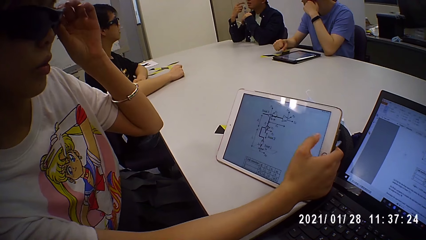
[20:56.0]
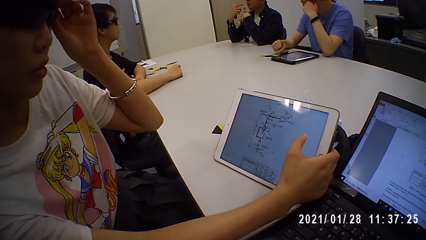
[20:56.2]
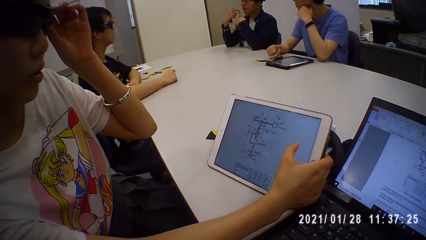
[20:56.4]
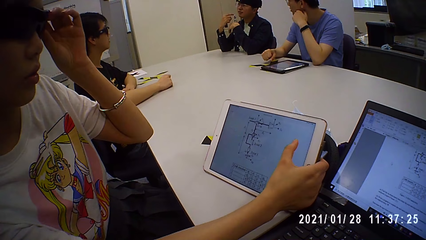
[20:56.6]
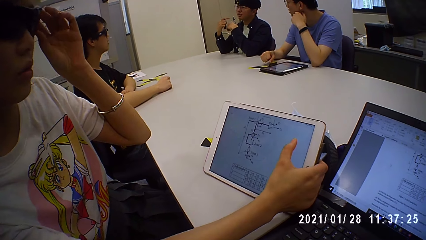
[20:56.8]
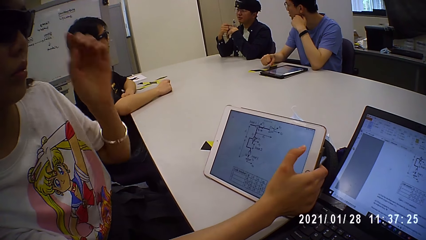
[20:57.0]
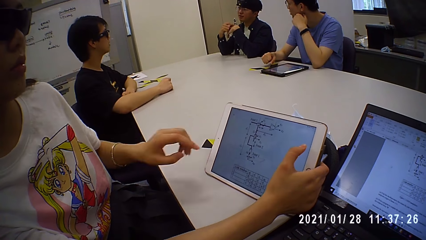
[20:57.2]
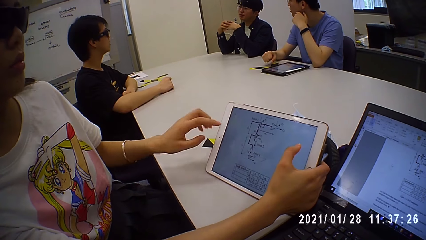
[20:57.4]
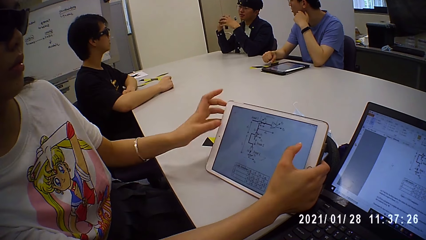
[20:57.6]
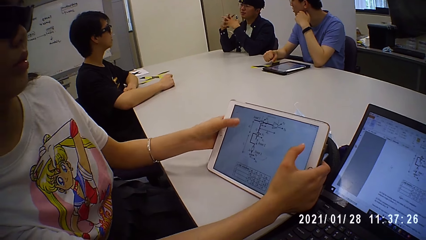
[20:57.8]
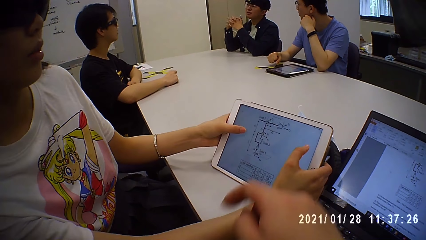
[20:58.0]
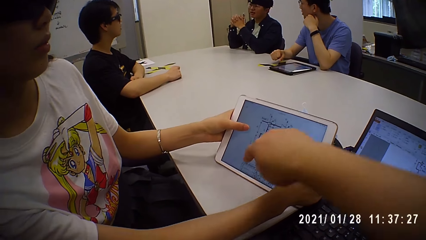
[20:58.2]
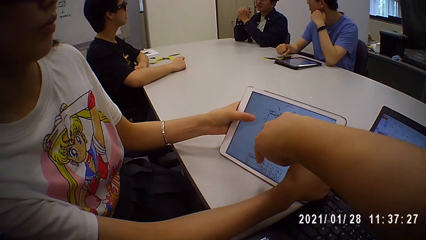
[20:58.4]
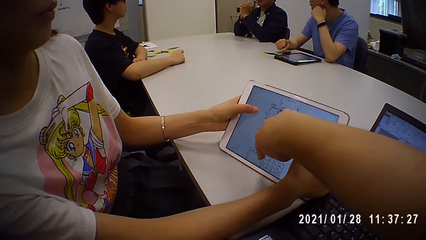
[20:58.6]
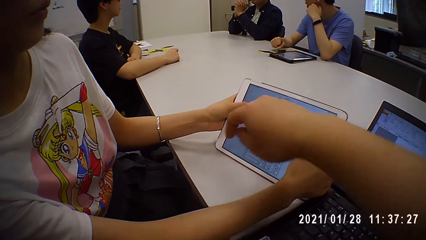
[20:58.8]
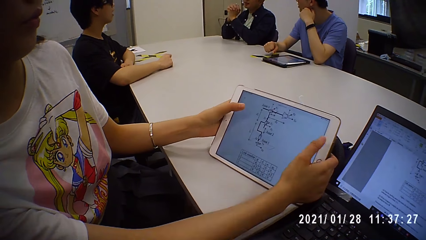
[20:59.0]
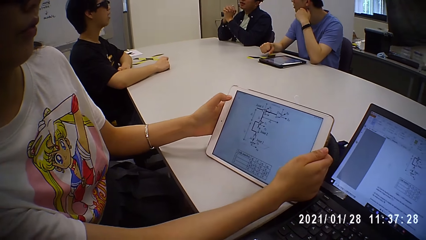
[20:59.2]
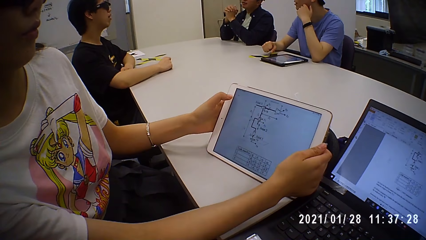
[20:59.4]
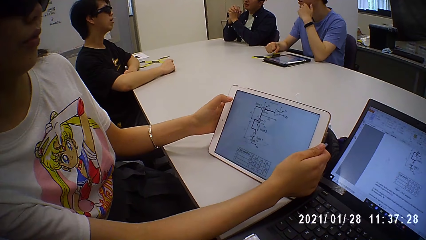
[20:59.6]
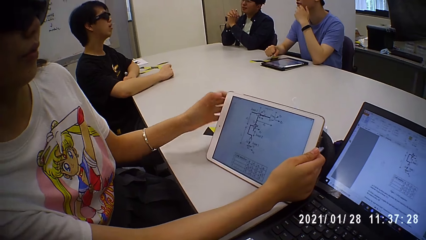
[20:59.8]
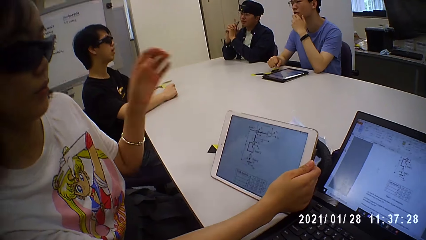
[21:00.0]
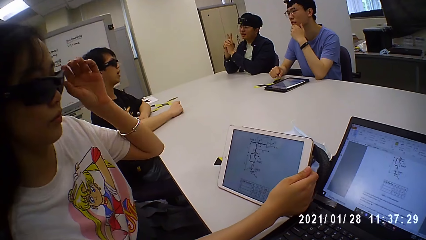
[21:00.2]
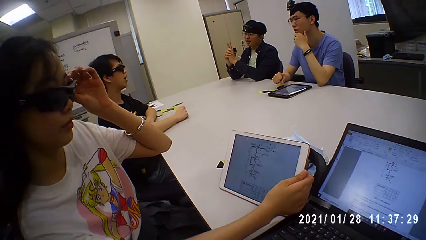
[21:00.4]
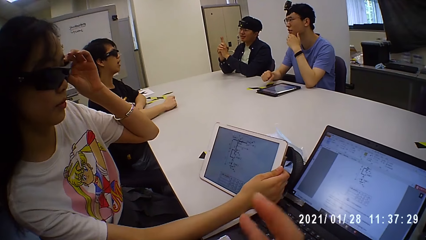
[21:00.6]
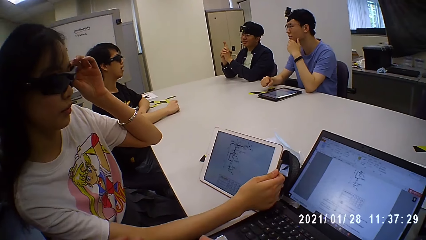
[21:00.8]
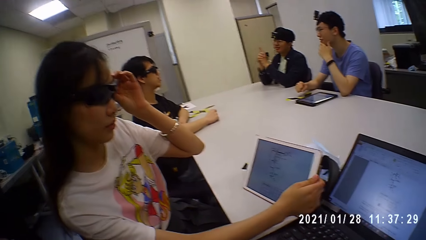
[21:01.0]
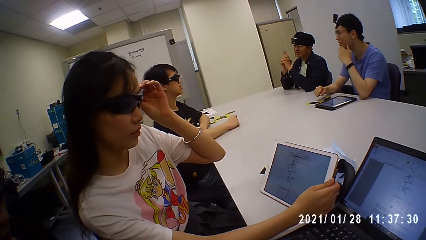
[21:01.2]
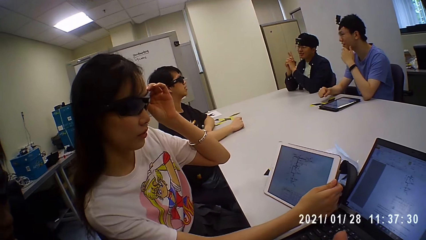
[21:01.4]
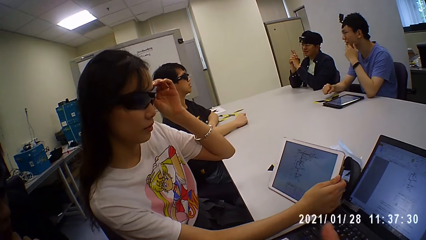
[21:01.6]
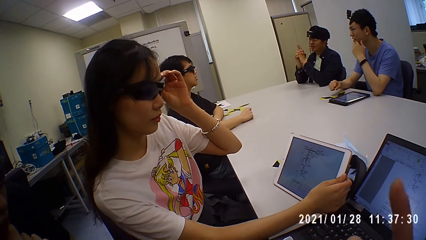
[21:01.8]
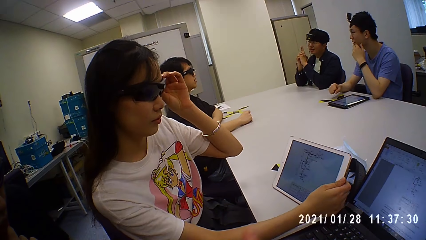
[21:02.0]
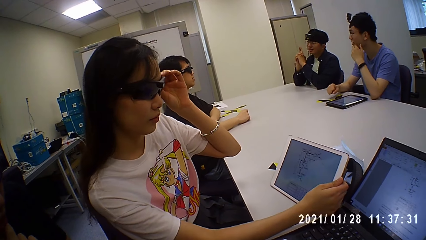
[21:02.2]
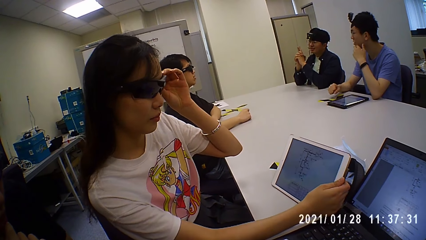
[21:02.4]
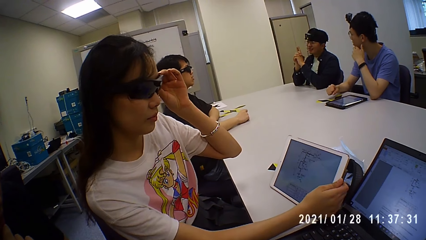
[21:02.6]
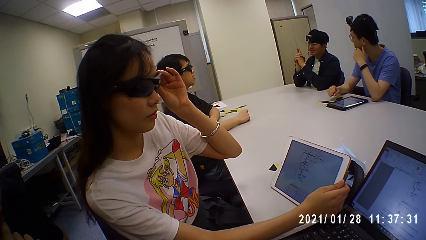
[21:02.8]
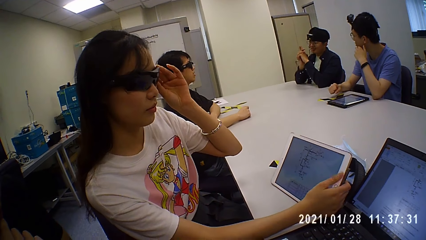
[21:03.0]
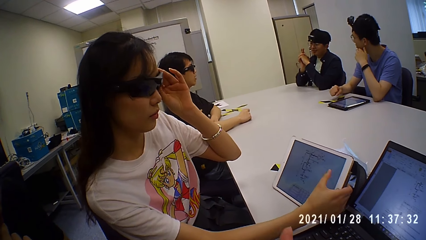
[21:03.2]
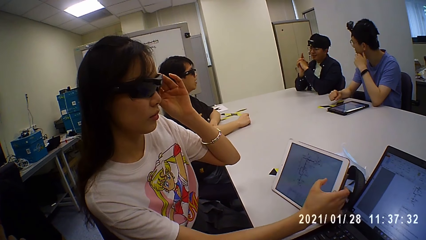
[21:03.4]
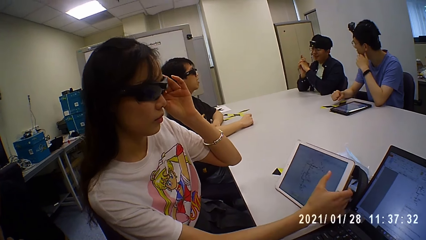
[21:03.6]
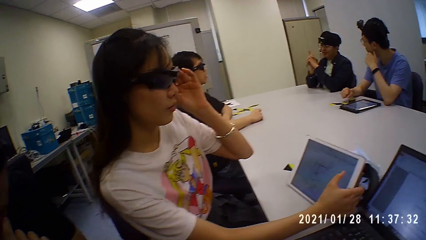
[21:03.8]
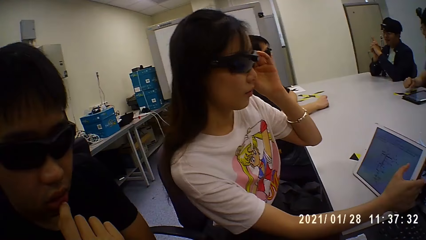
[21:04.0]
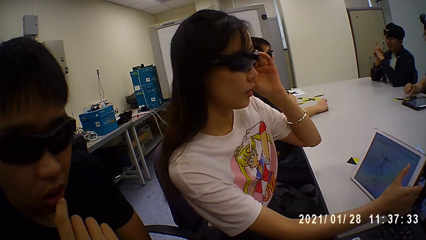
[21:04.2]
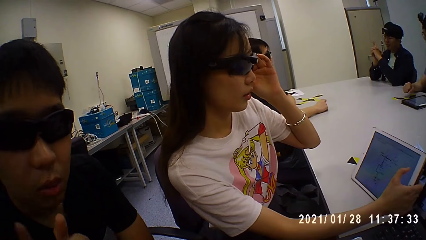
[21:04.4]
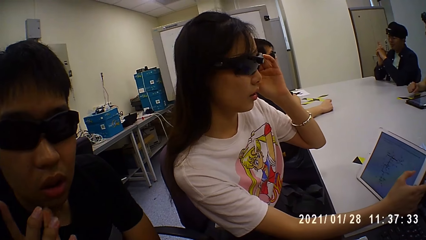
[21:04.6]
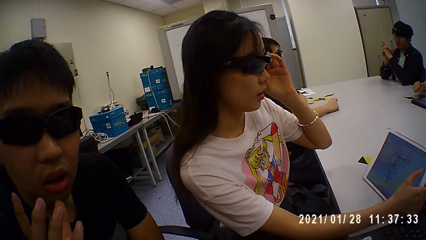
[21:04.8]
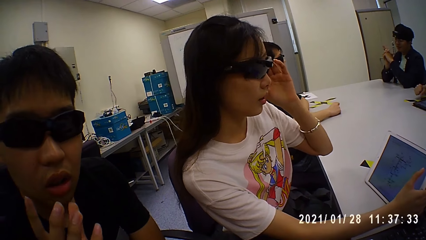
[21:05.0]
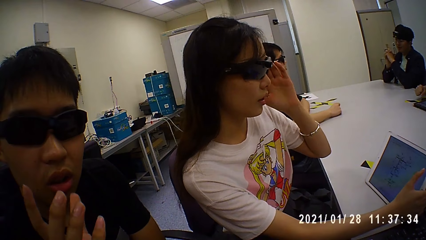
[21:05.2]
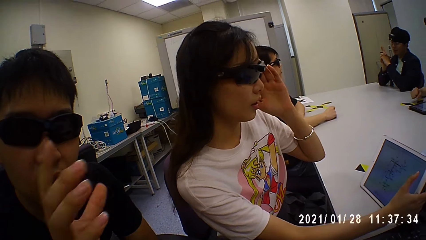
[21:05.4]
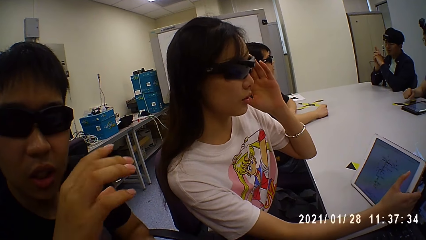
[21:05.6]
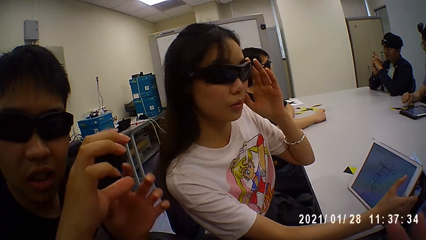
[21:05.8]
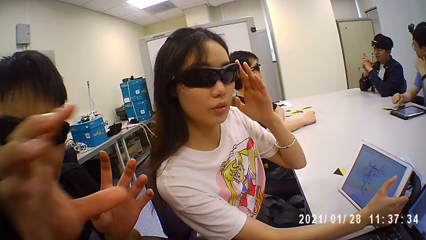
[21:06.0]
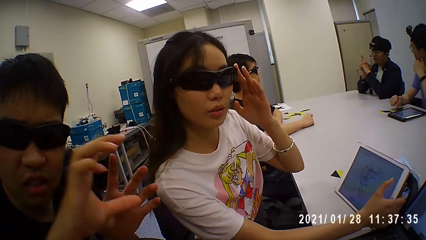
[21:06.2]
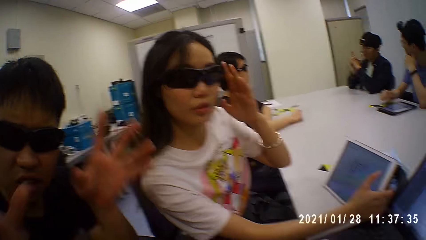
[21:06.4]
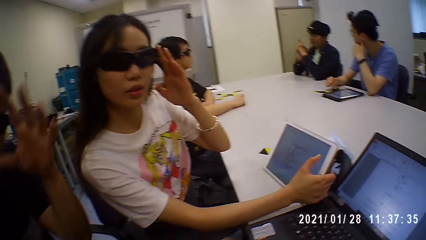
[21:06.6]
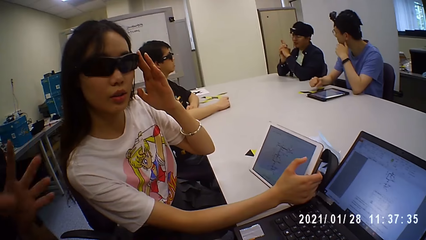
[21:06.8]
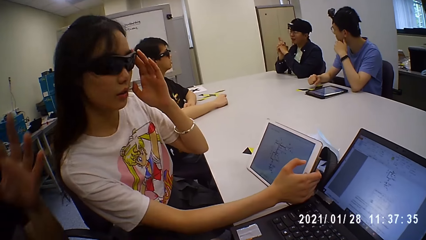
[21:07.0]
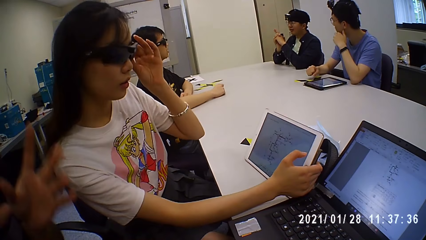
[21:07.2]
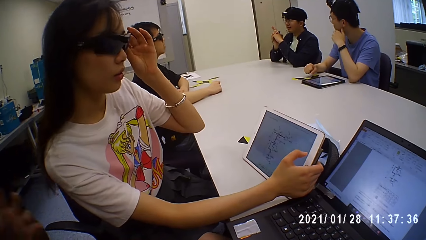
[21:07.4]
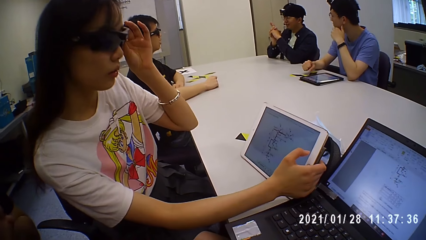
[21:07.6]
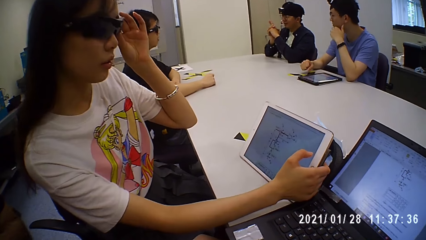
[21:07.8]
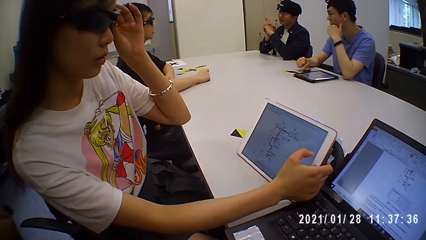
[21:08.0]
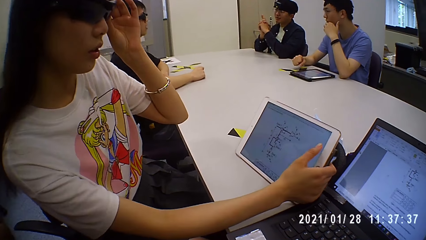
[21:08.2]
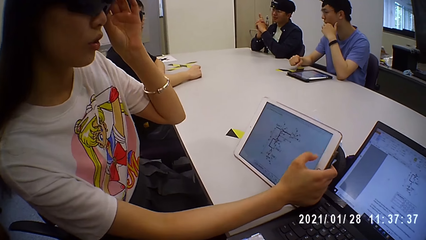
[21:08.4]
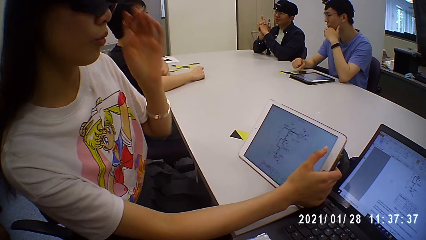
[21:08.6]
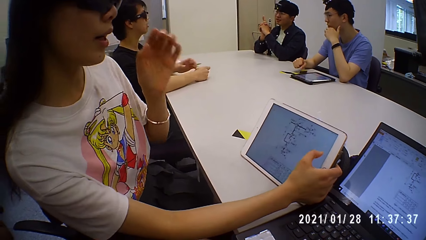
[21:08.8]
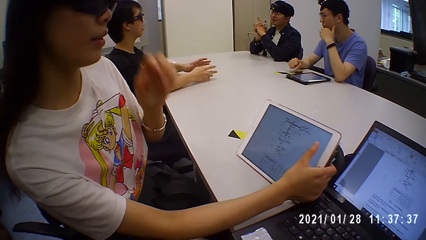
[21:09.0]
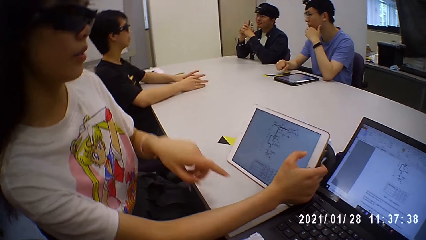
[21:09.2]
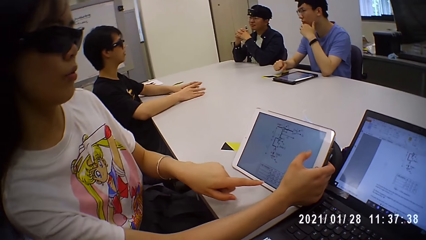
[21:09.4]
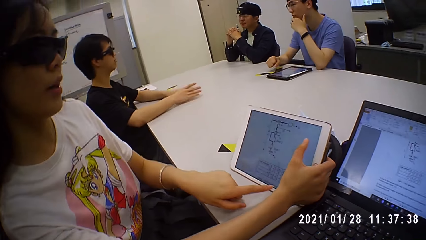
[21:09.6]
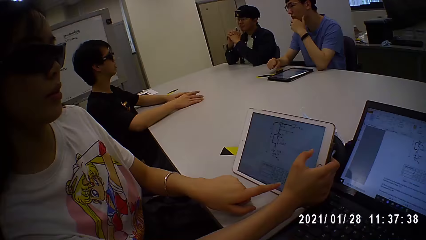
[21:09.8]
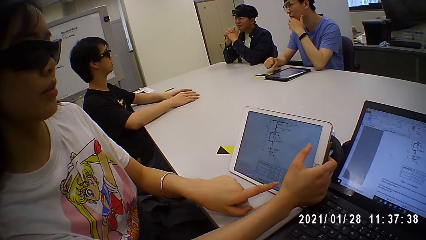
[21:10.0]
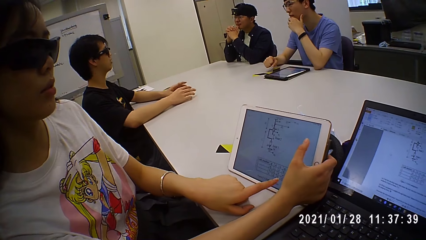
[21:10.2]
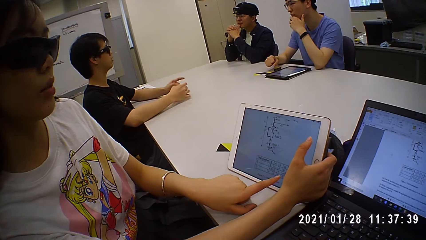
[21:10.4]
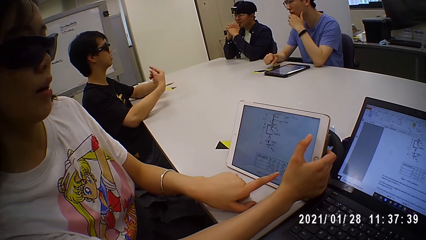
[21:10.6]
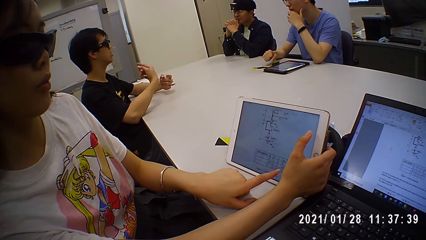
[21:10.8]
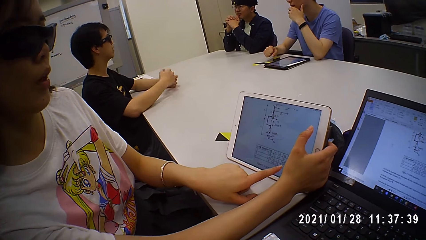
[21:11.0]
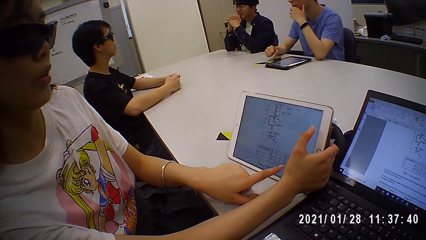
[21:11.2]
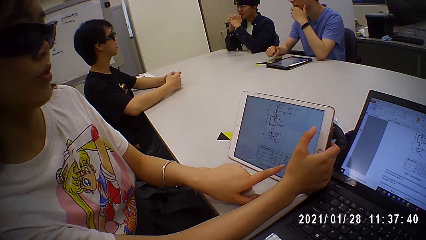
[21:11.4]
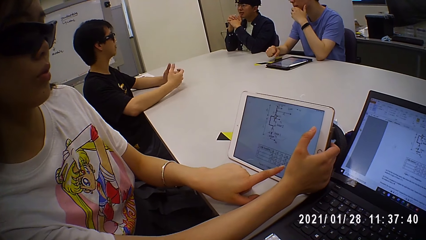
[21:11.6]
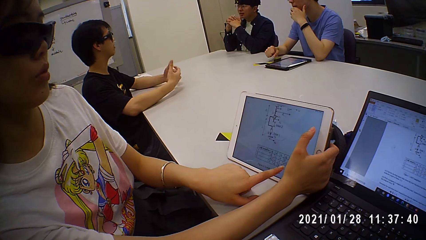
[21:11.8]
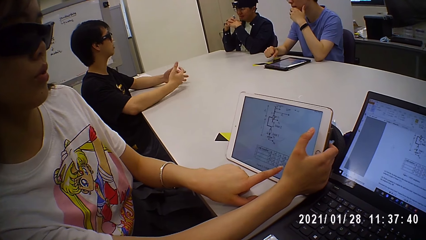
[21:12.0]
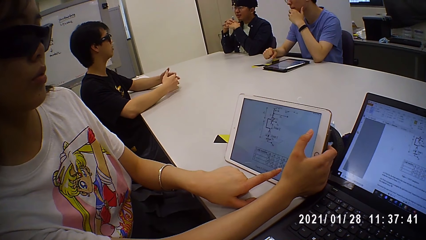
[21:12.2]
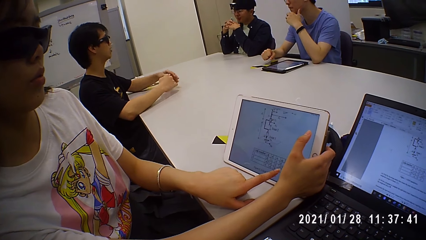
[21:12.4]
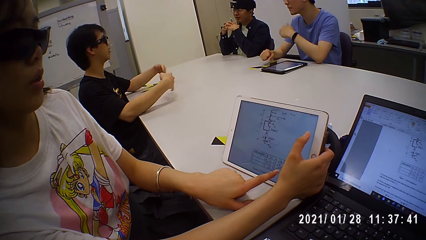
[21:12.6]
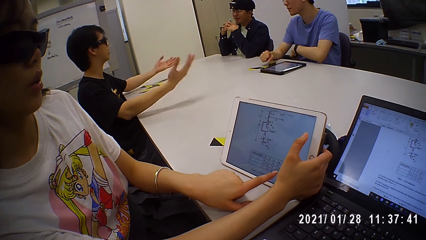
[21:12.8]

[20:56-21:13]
The woman operates the tablet on the table with her right hand. The camera wearer touches the tablet. The woman holds the tablet on the table with her left hand. Another man holds his hands together. The woman touches the glasses and holds the pair of sunglasses on her face with her left hand. The camera wearer looks around. The woman operates the tablet on the table with her right hand. The camera wearer moves the hand. The woman operates the tablet. The first man moves his hands on the table. The woman places her left hand on the table and touches the tablet on the table with her left hand. The first man places his hands on the table.
